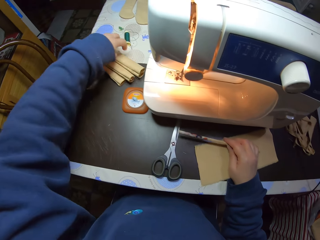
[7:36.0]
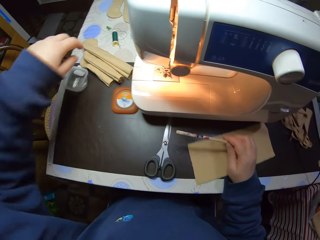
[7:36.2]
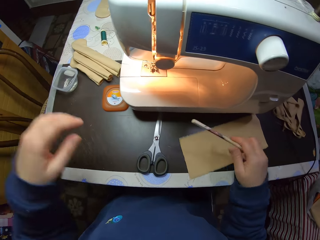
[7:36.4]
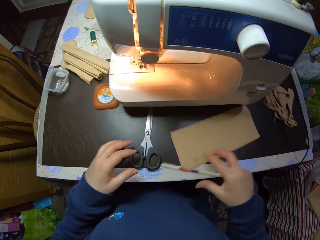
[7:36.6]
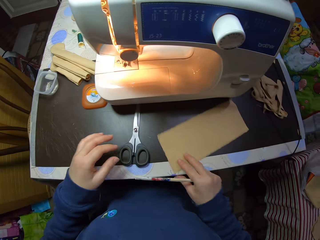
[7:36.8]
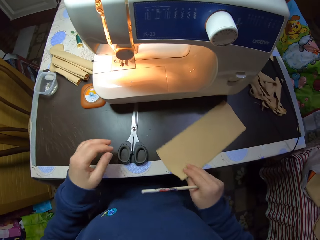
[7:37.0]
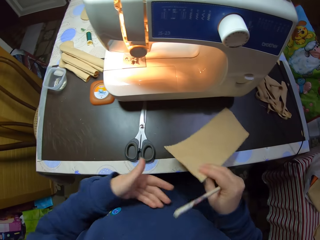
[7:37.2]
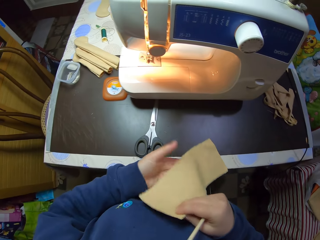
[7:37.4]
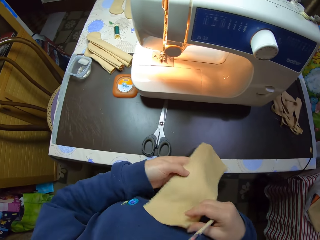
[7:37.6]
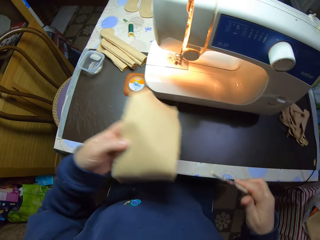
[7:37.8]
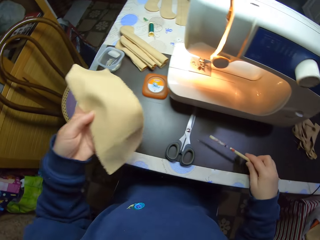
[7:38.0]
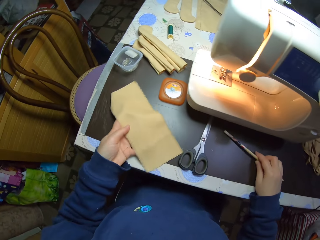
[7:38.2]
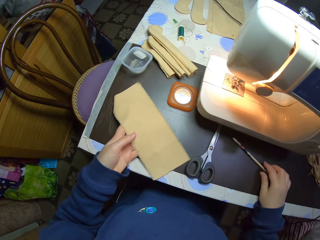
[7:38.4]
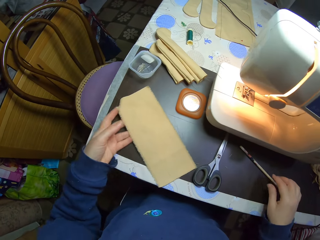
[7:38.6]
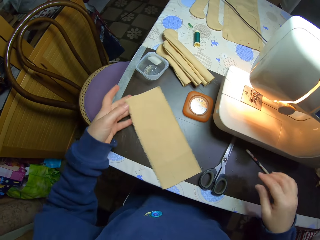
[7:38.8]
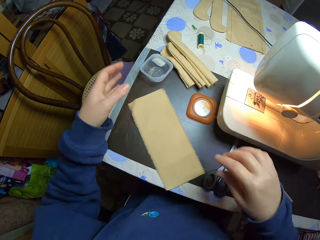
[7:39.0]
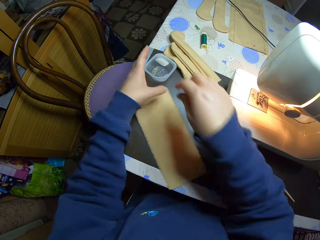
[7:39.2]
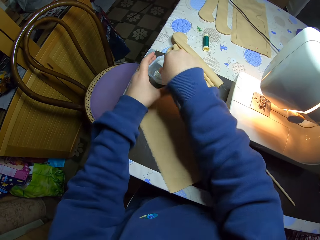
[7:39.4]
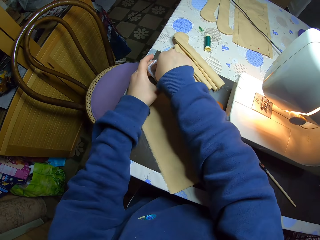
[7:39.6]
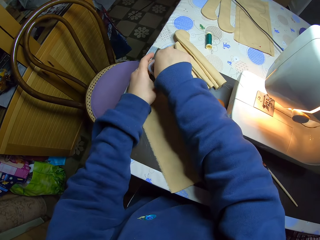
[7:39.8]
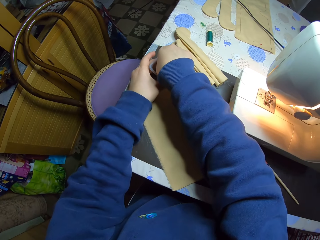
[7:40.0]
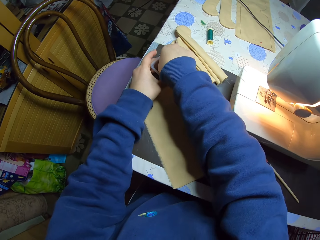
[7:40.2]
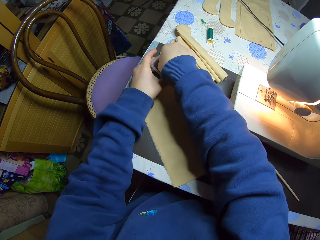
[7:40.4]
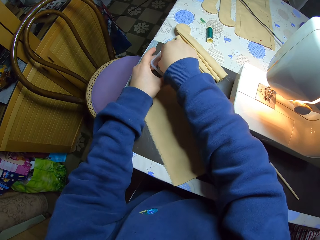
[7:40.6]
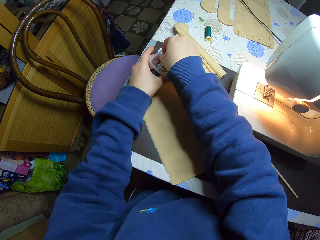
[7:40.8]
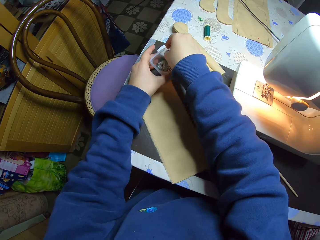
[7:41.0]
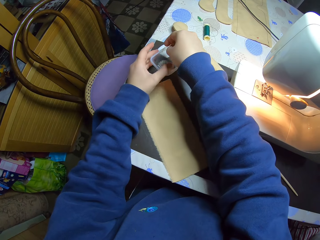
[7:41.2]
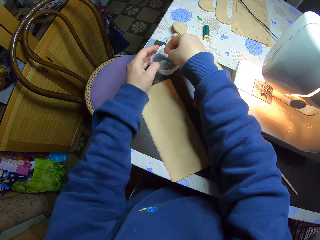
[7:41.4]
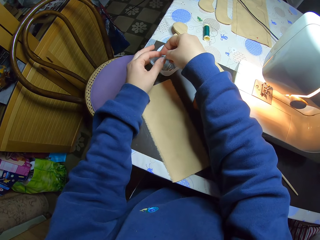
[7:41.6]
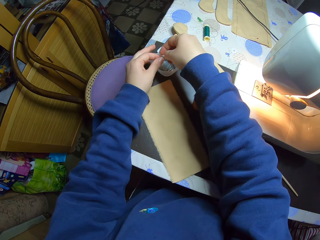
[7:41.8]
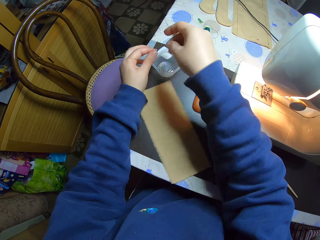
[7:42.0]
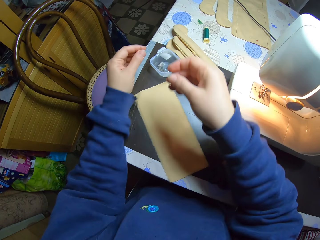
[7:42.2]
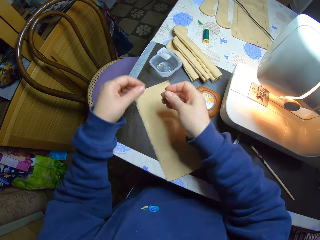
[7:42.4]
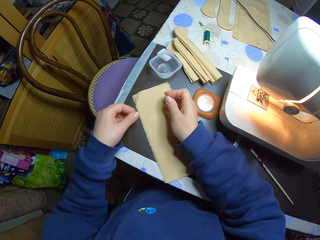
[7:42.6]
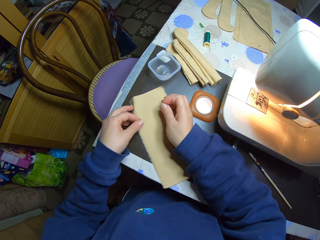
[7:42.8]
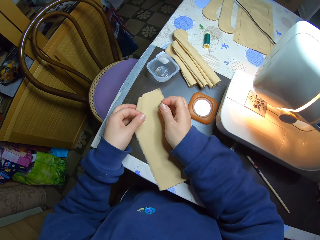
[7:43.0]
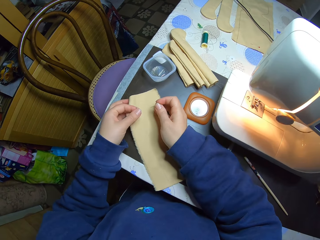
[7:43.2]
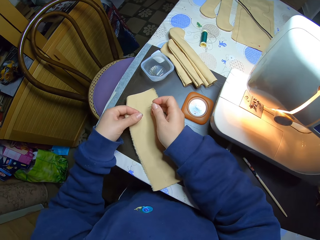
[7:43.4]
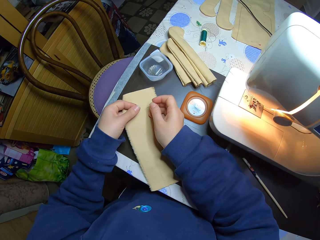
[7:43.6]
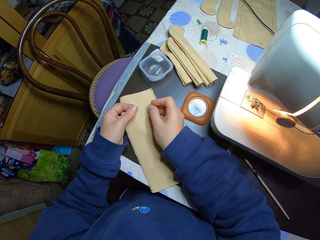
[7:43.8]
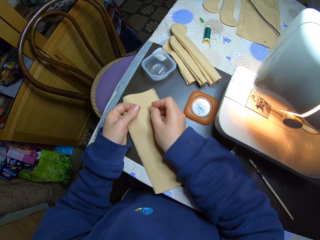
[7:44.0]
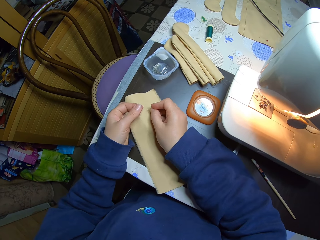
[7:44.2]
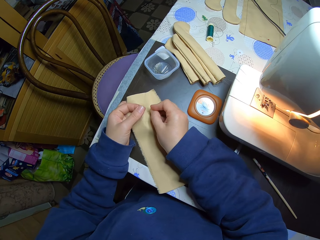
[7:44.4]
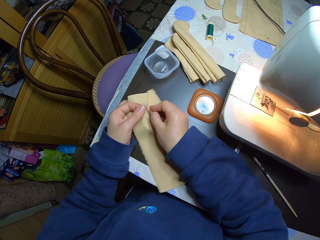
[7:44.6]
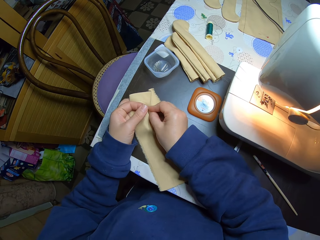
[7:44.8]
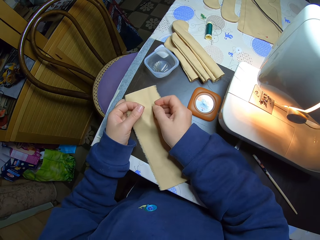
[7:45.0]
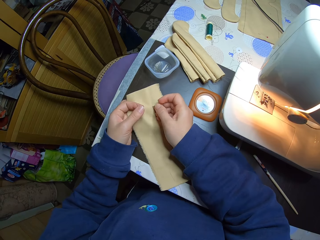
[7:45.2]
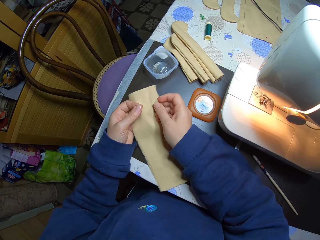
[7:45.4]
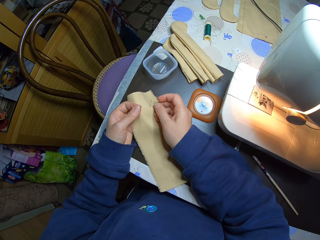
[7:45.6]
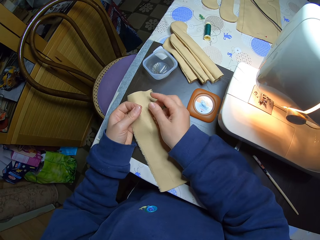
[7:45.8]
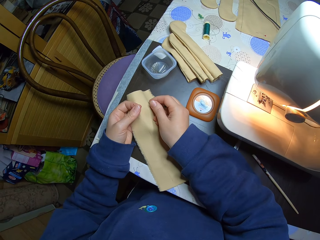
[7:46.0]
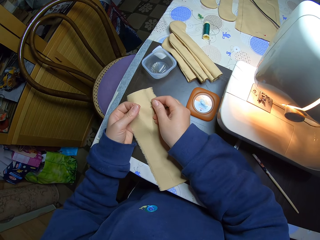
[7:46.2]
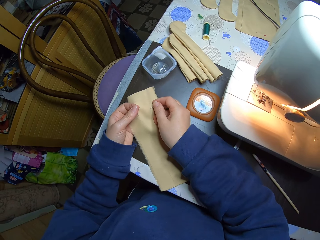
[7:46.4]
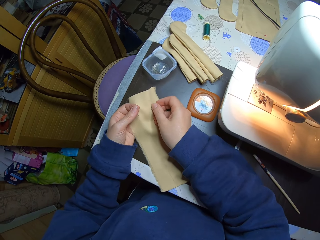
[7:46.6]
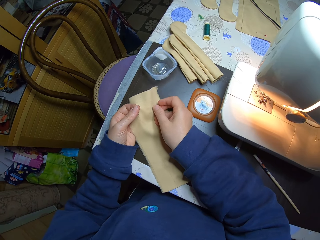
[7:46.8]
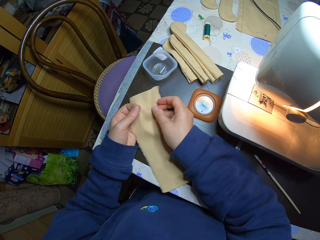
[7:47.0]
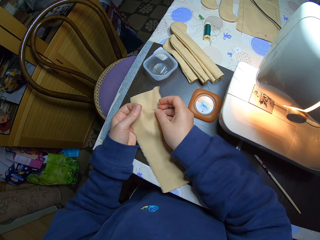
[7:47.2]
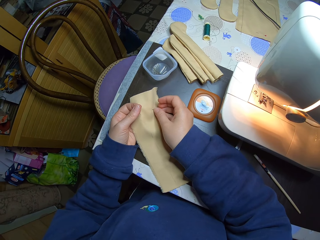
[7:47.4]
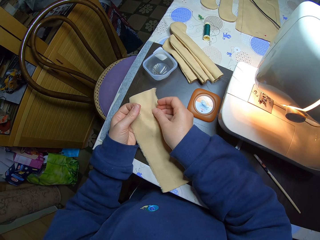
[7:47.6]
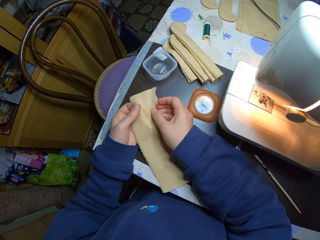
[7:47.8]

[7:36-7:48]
The camera wearer moves the pencil bag. She drops the material on the table with her left hand. She holds the material on the table with her right hand. She moves the piece of cloth. She picks up the material from the table with both hands. She drops the pencil on the table with her right hand. She drops the material on the table with her left hand. She holds a pin box on the table with her left hand and picks a pin from the pin box with her right hand. She passes the pin from her right hand to her left hand. She stitches the piece of cloth. She inserts the pin in the material on the table with her right hand.

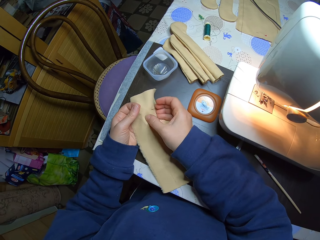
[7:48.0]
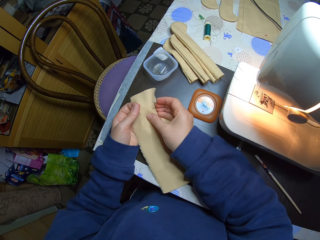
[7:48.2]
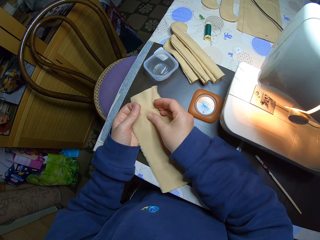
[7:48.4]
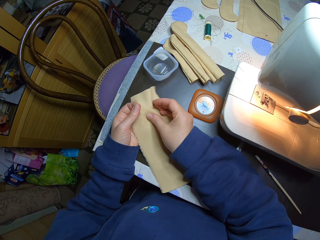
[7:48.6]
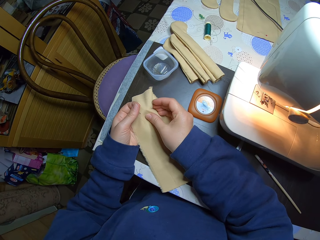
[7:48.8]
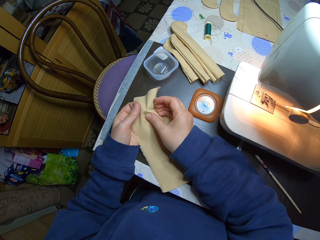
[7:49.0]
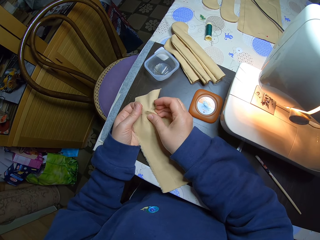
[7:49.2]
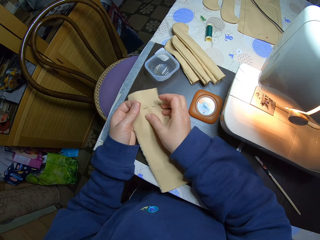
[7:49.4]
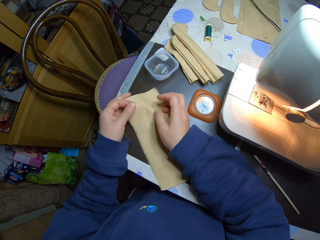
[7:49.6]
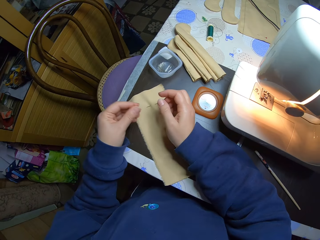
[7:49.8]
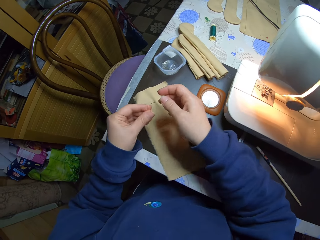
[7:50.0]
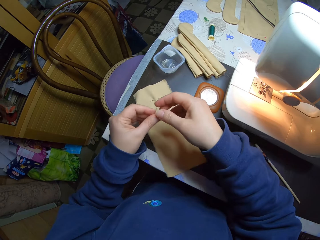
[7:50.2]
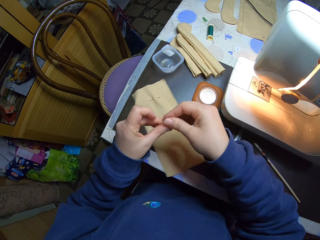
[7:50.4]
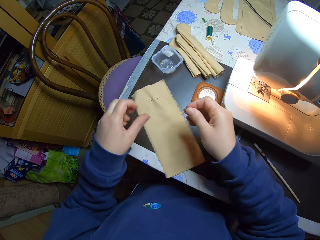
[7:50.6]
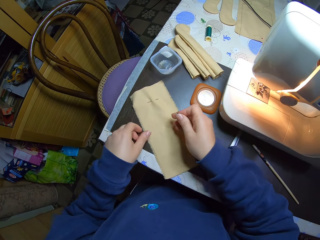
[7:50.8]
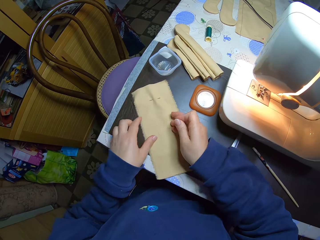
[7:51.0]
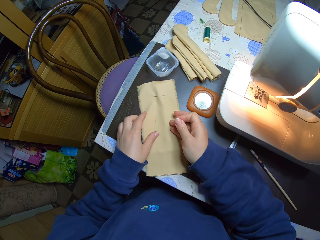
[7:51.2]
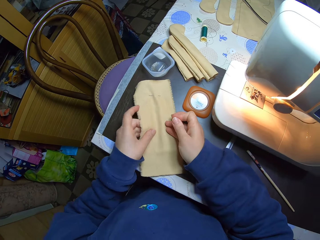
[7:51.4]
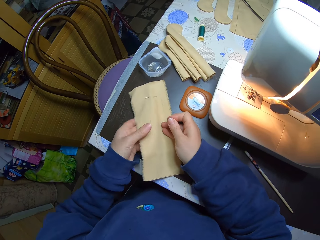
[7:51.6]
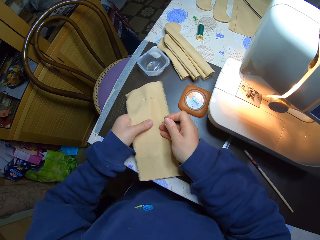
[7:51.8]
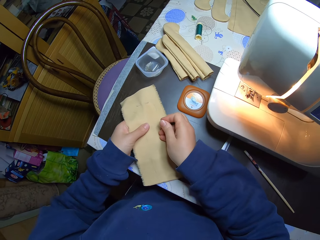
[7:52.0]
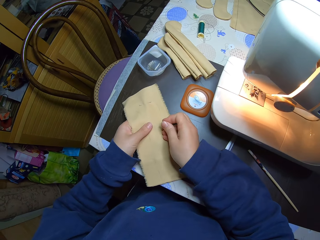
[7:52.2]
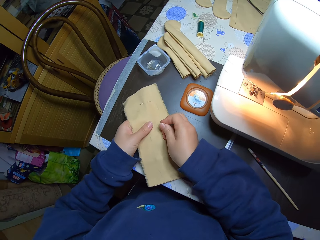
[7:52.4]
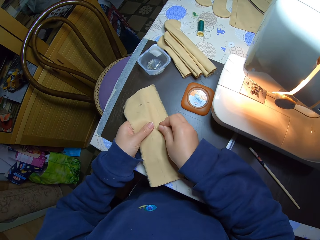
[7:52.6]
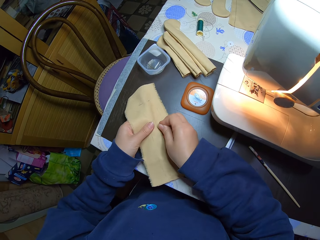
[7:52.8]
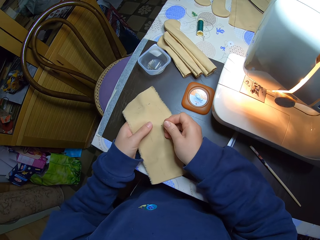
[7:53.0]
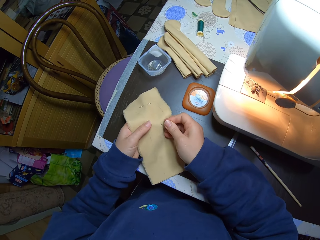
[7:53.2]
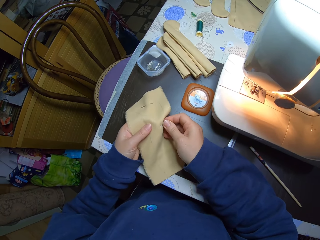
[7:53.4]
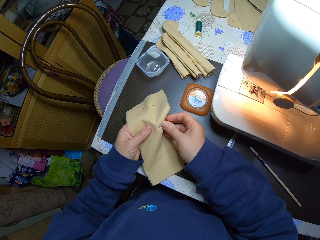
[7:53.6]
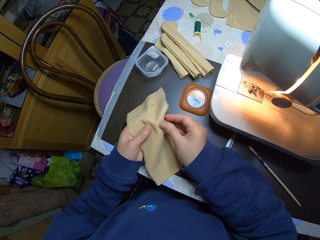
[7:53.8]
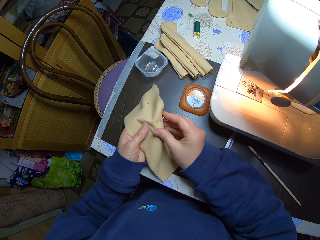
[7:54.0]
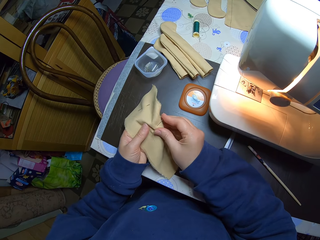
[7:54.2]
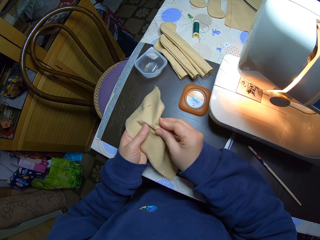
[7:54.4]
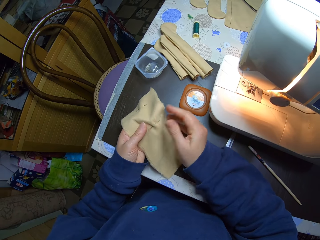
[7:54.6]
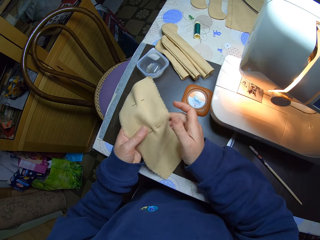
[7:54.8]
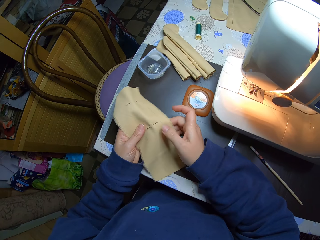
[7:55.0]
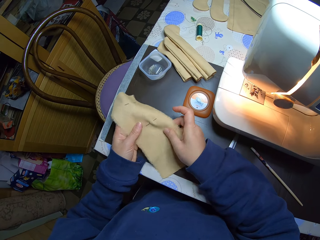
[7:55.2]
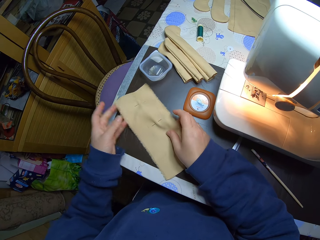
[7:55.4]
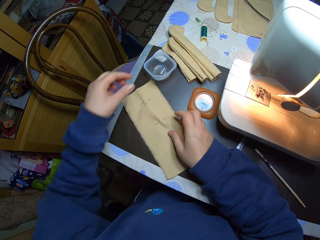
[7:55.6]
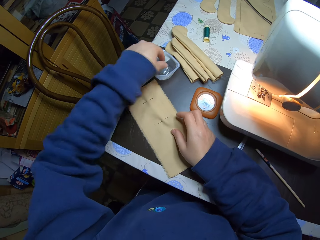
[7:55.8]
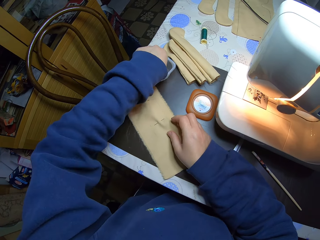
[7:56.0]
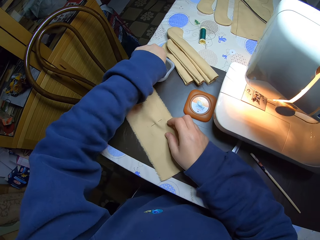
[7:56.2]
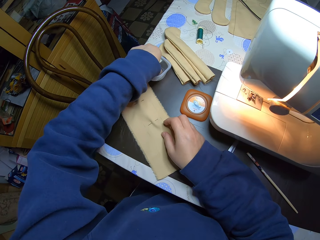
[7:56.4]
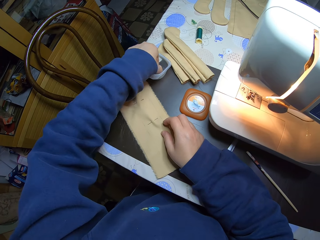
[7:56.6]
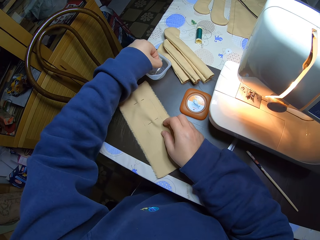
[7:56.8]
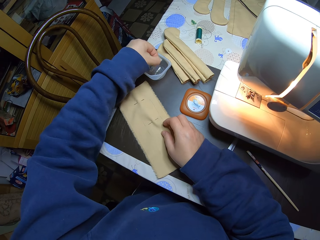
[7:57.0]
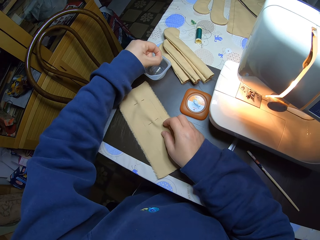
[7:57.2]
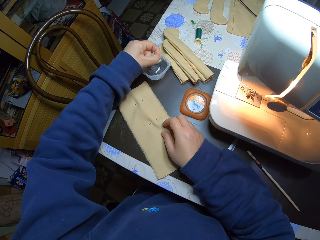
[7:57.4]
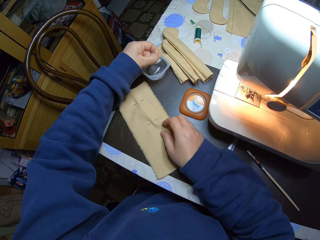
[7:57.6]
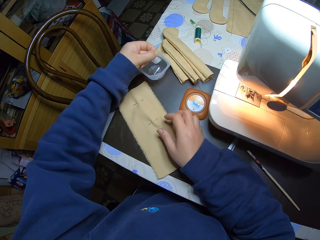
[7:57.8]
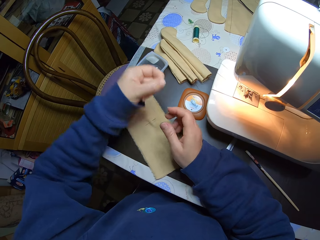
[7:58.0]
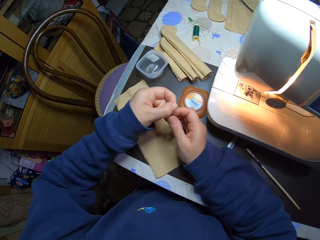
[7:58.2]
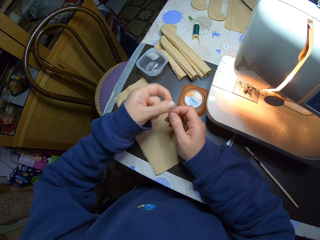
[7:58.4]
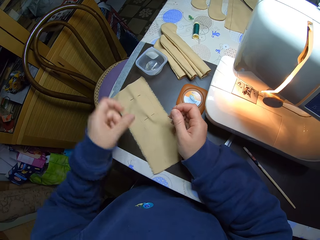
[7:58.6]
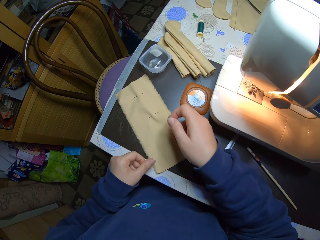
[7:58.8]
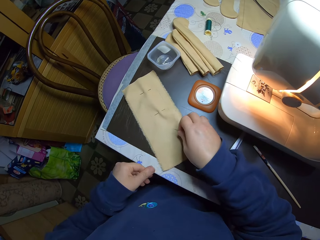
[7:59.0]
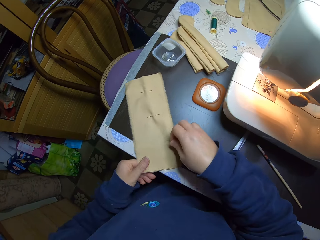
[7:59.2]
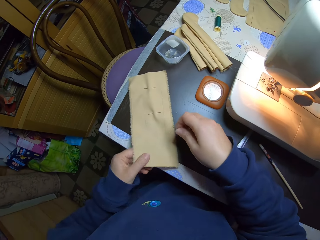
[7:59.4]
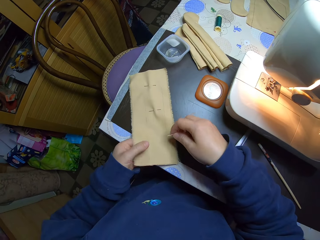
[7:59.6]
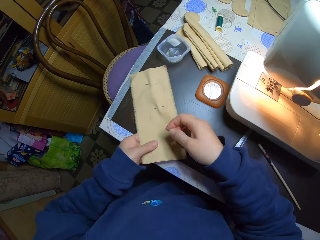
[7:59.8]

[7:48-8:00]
The camera wearer passes the pin from her left hand to her right hand. She moves the piece of cloth. She holds the material on the table with her left hand. She inserts the pin in the material on the table with her right hand. She picks a pin from the pin box with her left hand. She passes the pin from her left hand to her right hand. She holds the material on the table with her left hand.
